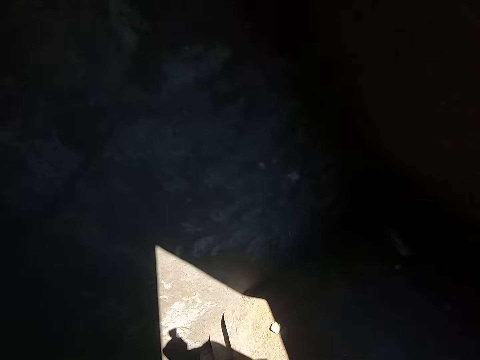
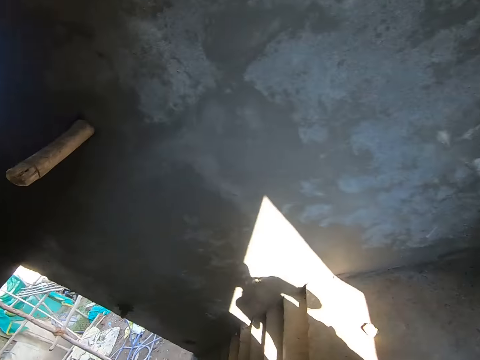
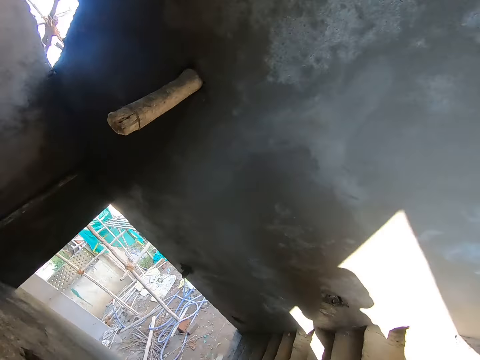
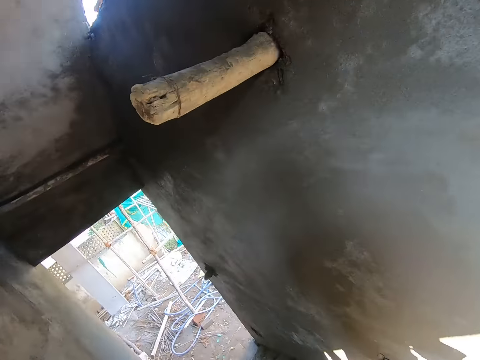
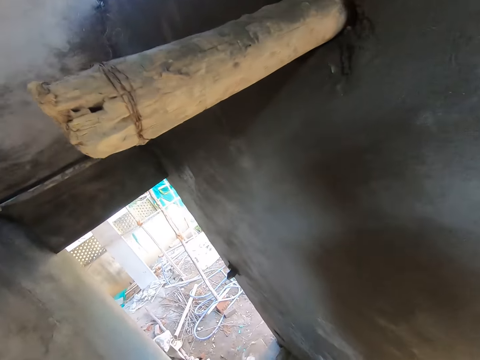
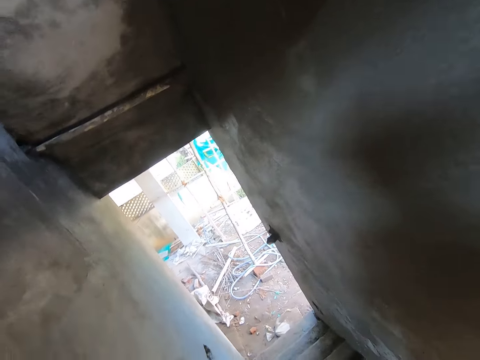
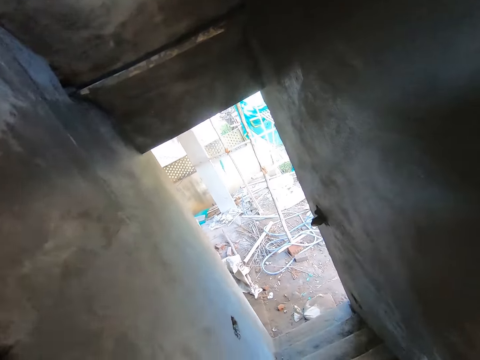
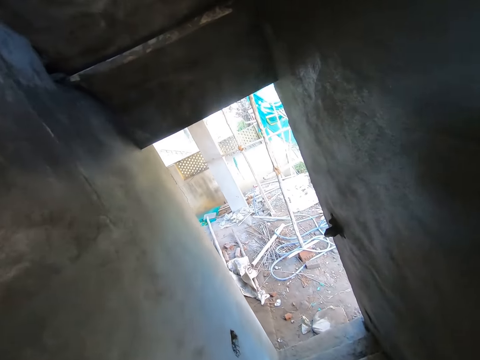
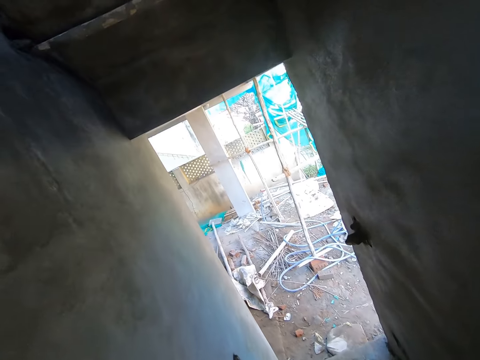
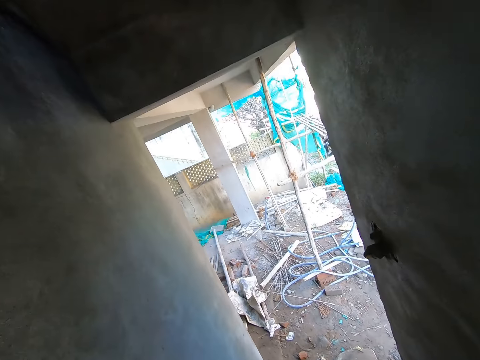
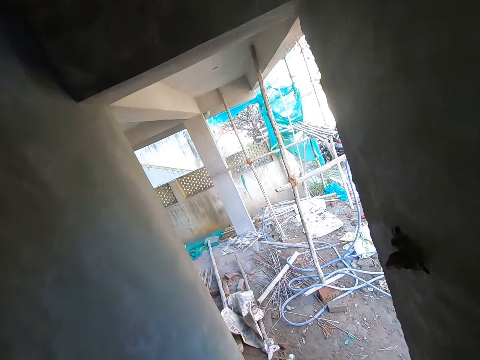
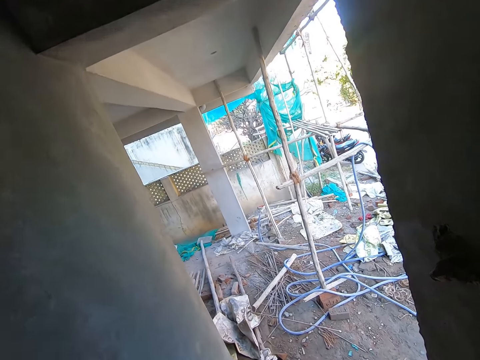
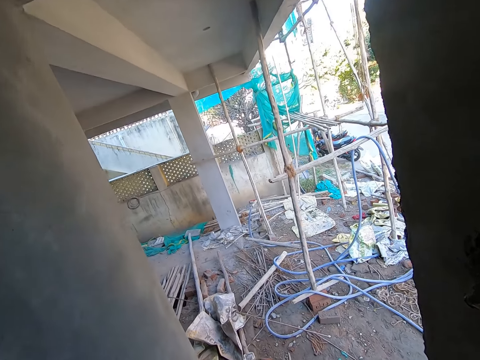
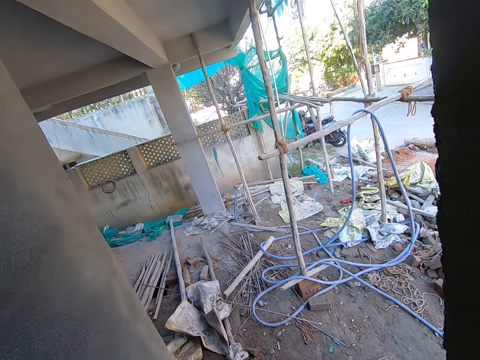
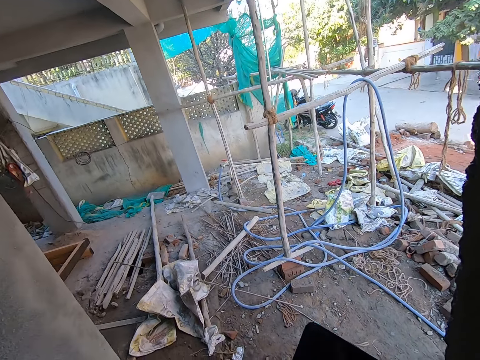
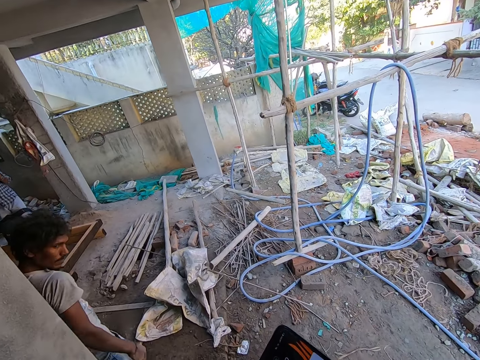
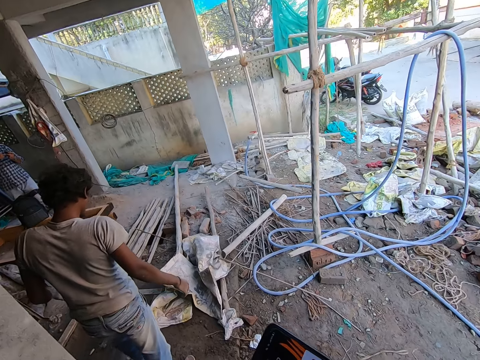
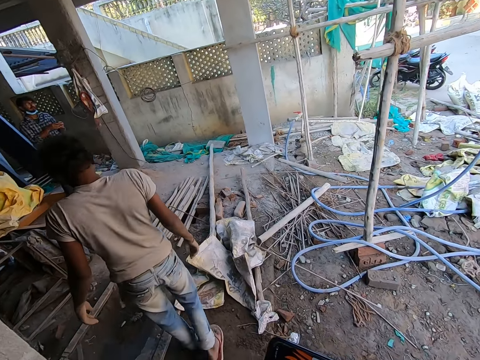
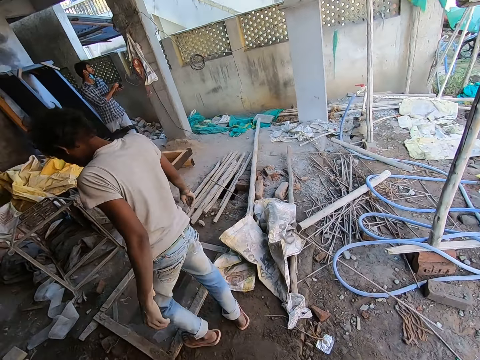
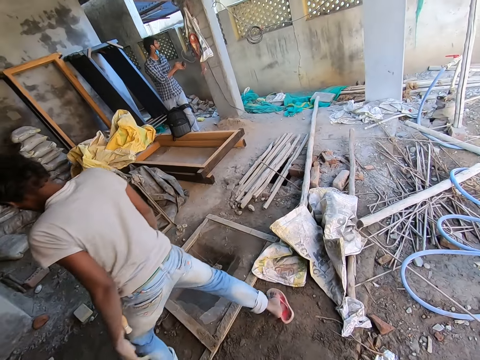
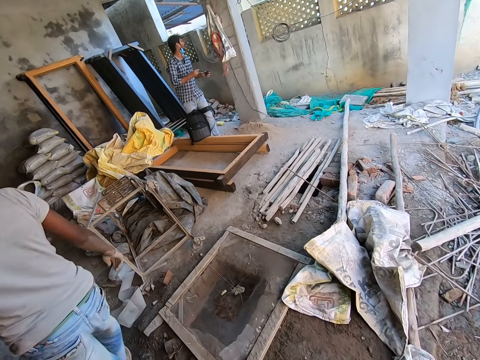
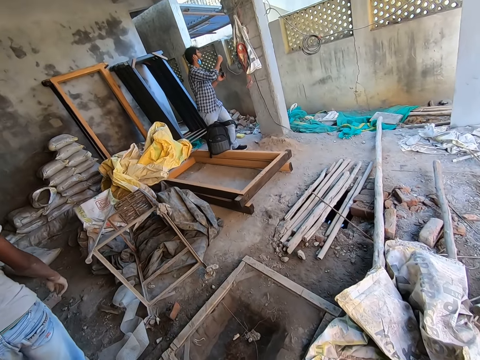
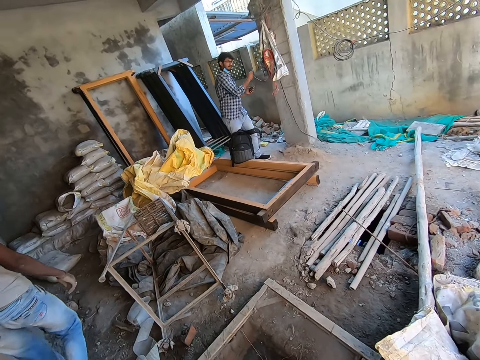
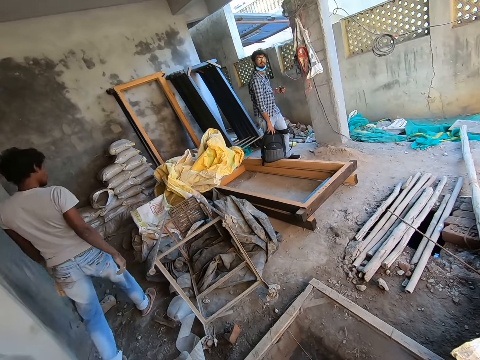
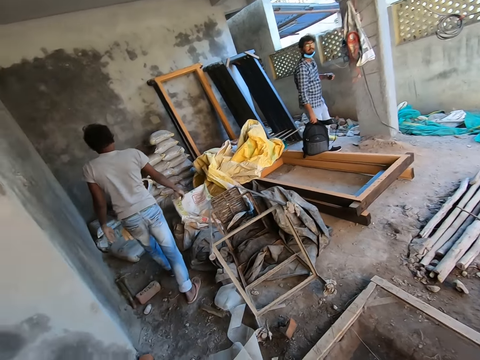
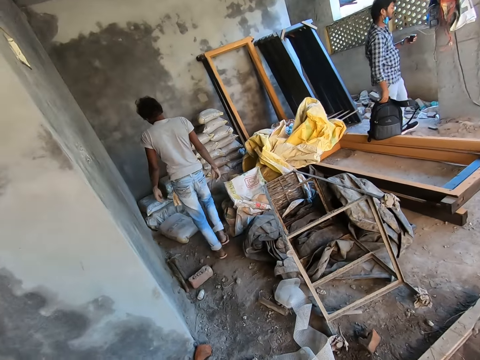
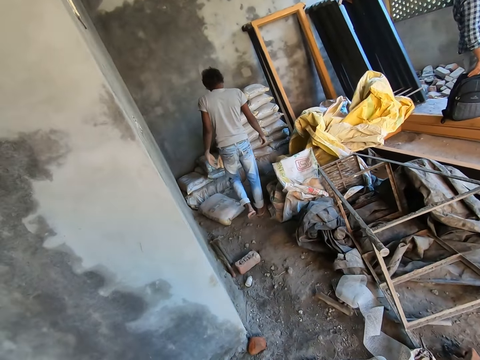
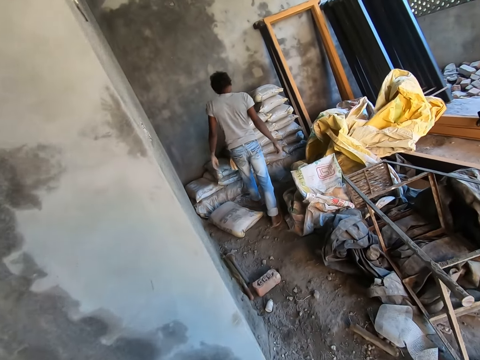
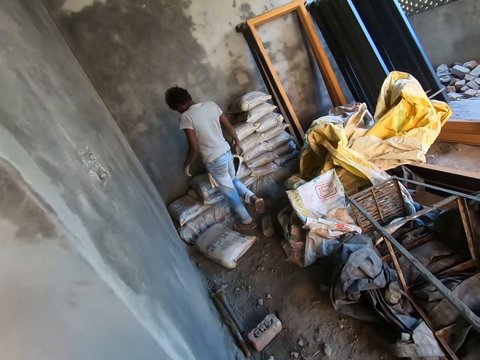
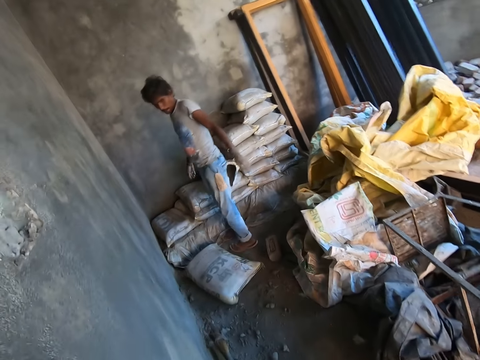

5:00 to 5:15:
The camera wearer walks around the house. They walk down the stairs. A man holds a measuring tape with both hands. He holds the measuring tape with his left hand. He holds a bag on a wooden frame with his right hand. The camera wearer looks around.

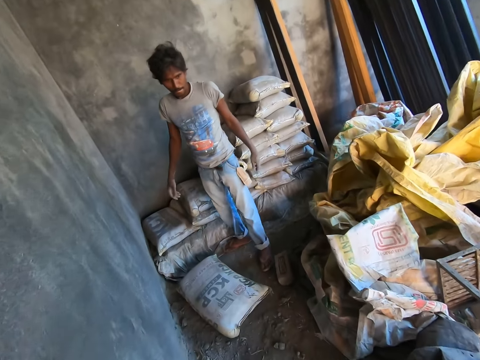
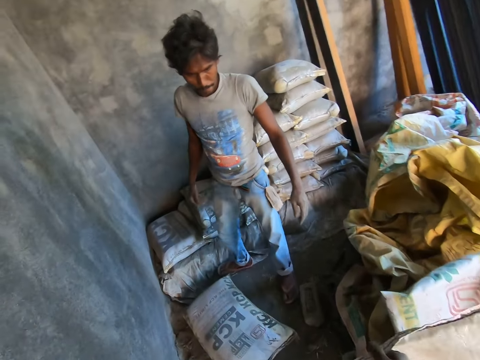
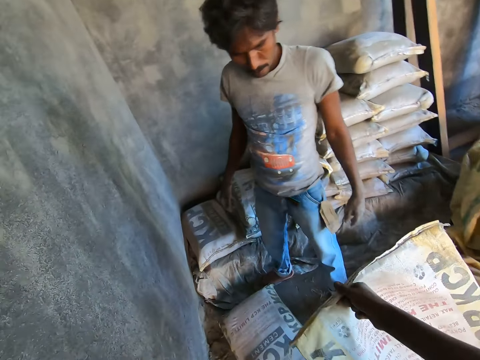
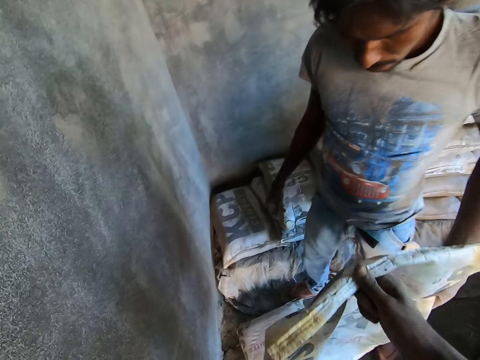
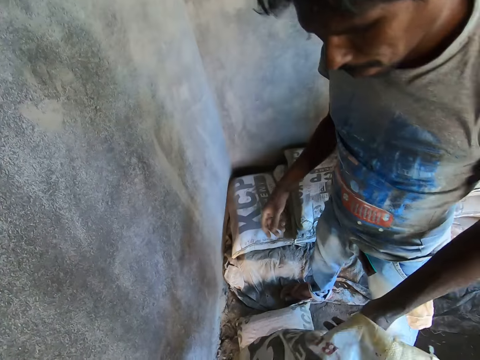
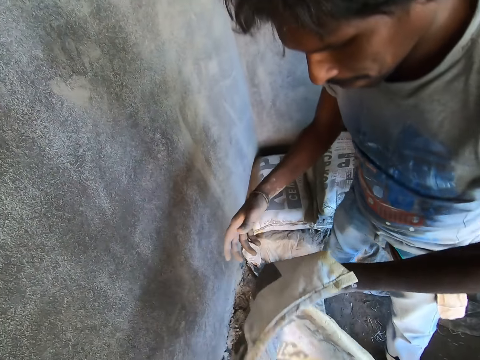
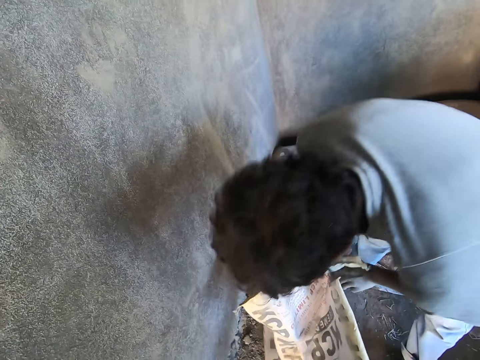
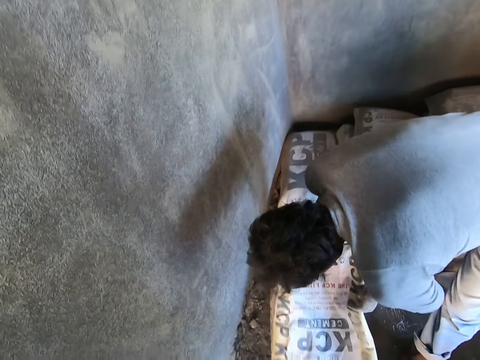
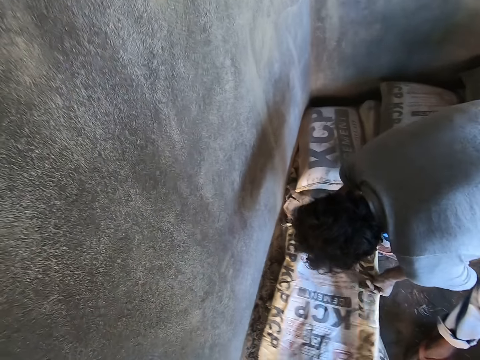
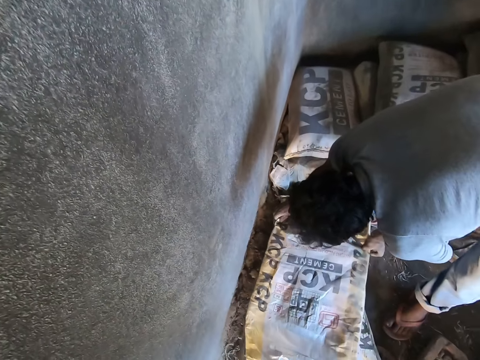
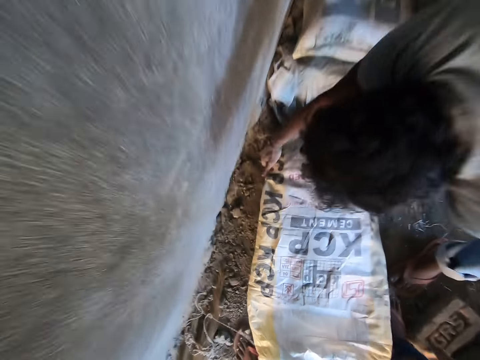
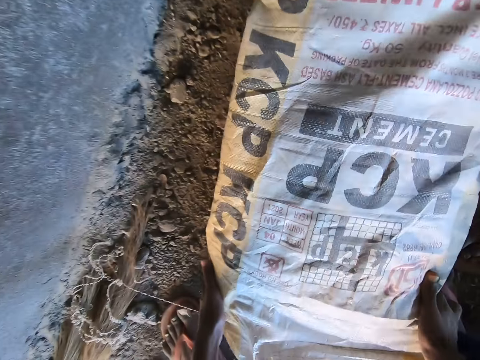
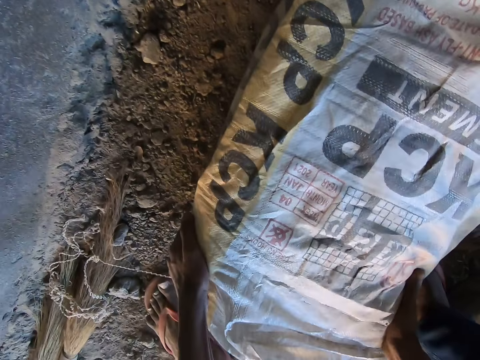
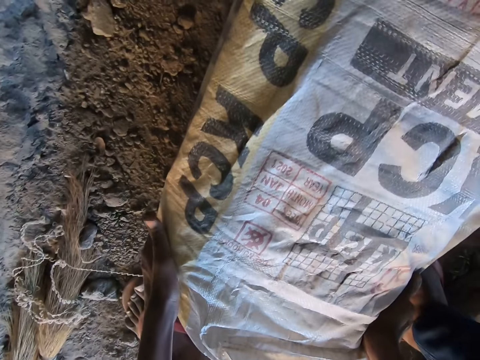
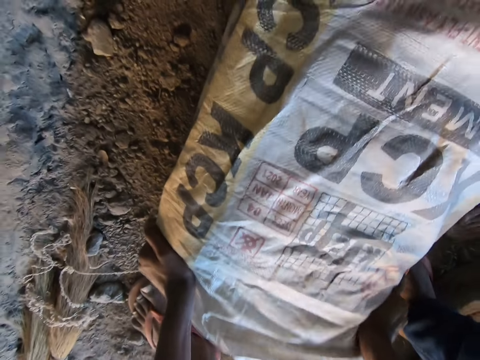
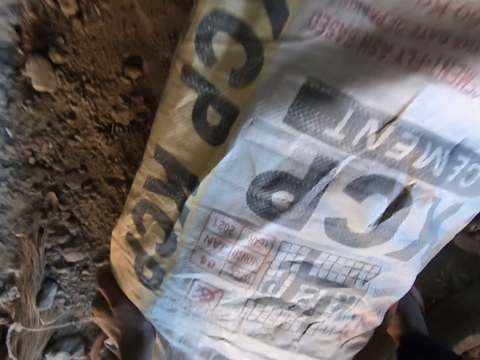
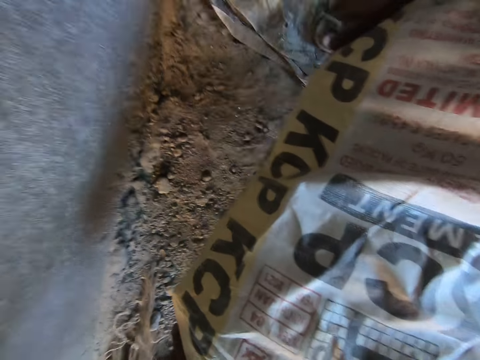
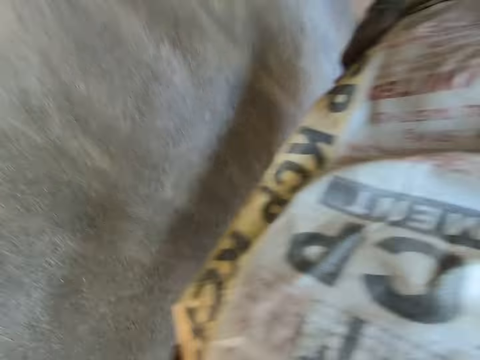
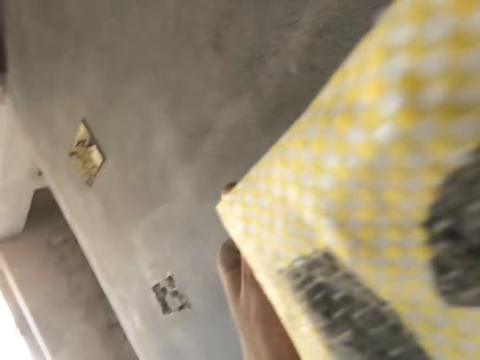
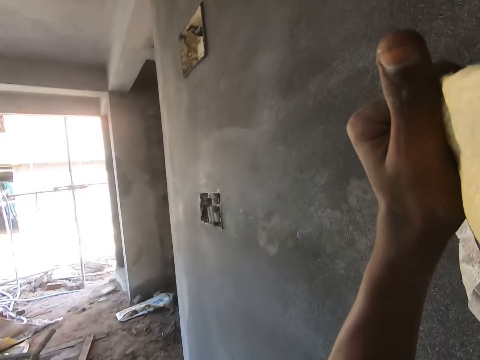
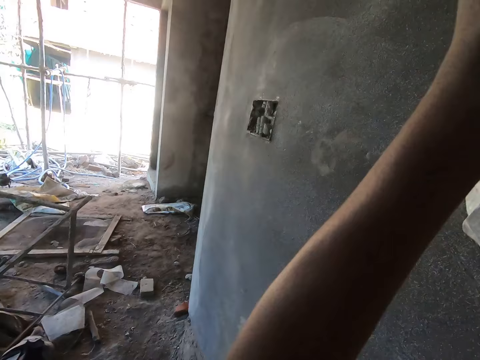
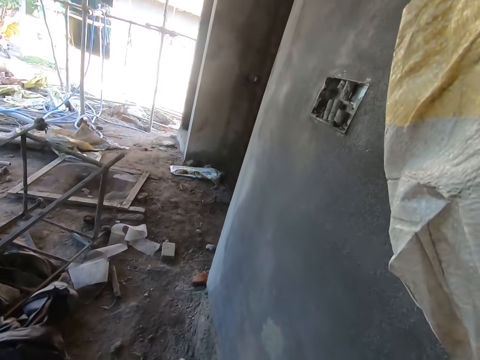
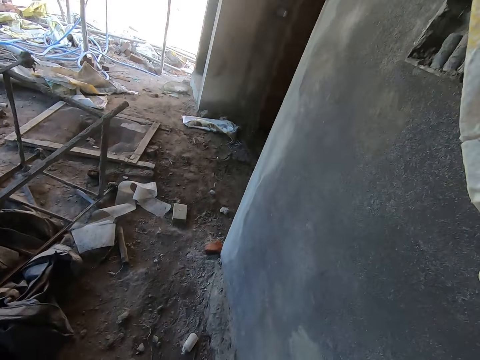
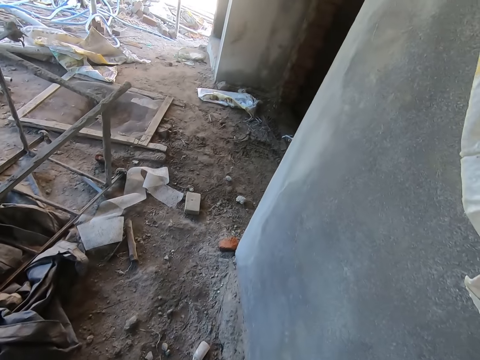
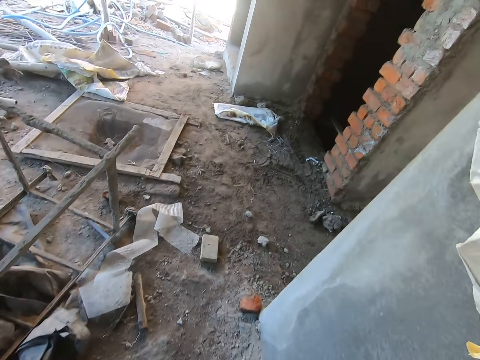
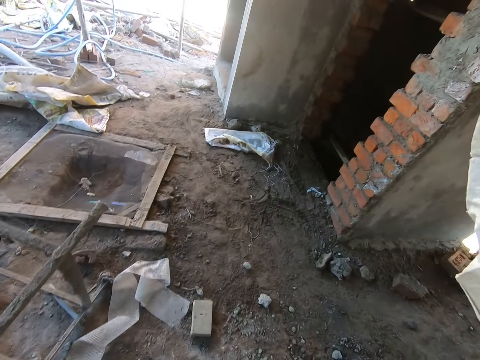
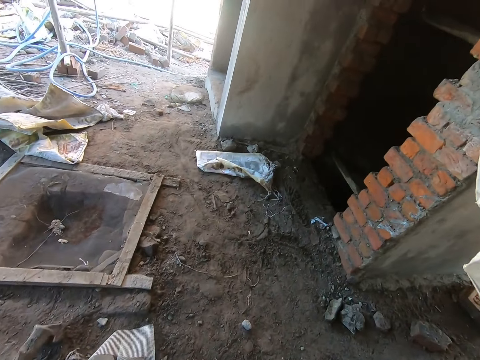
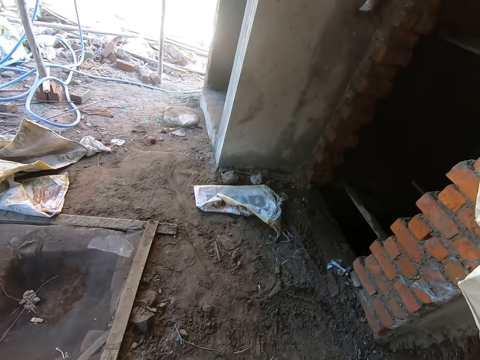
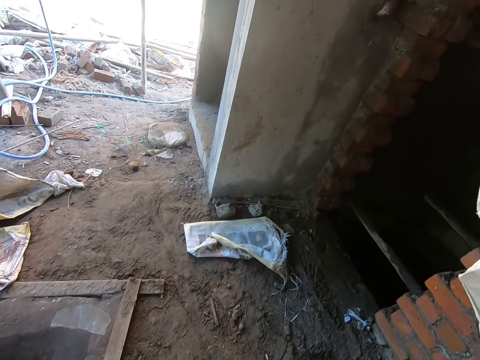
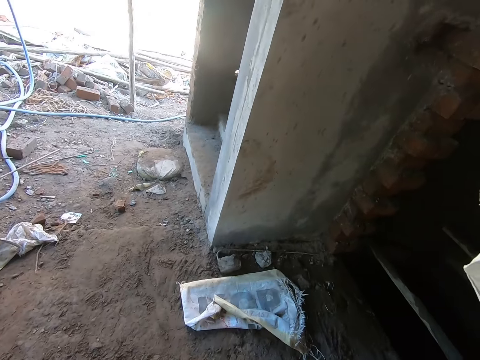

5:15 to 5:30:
The camera wearer passes the sack to a man with his right hand. The man collects the sack from the camera wearer with his left hand. The man covers the cement on the floor with the sack in both hands. The camera wearer looks around. He covers the cement on the floor with the sack in both hands. He holds the cement bag. He lifts the cement covered with the sack from the ground together with the man with both hands. He carries the cement covered with the sack on his head with both hands. He puts the cement on the shoulder. He walks towards the stairs.
